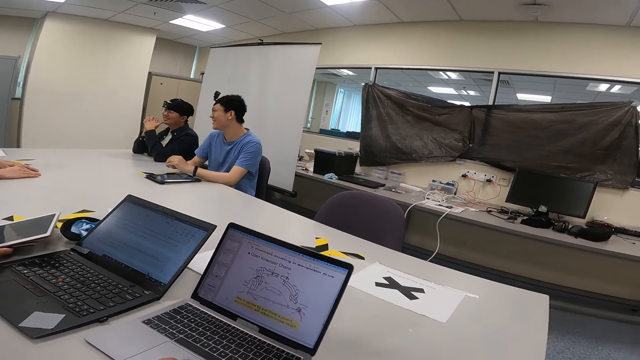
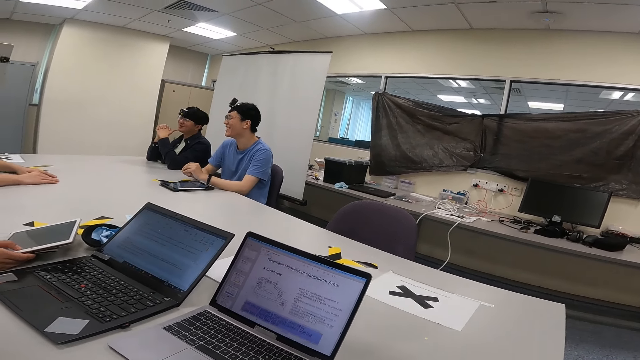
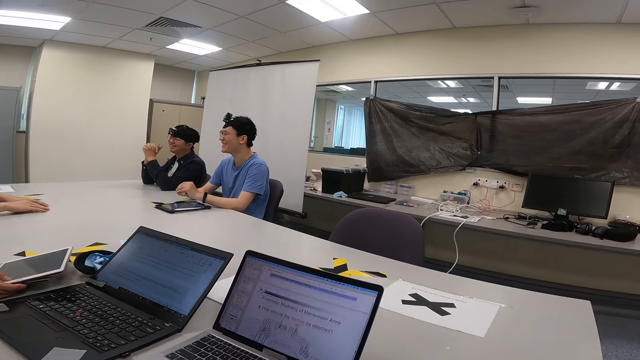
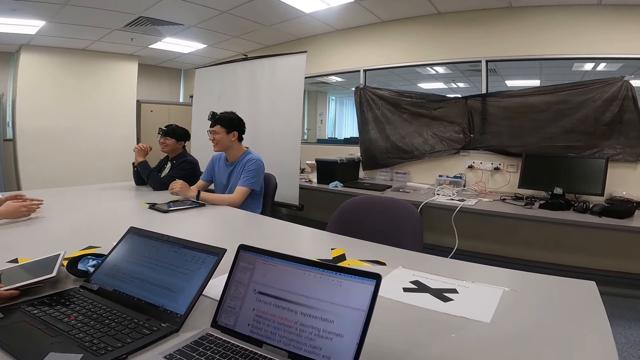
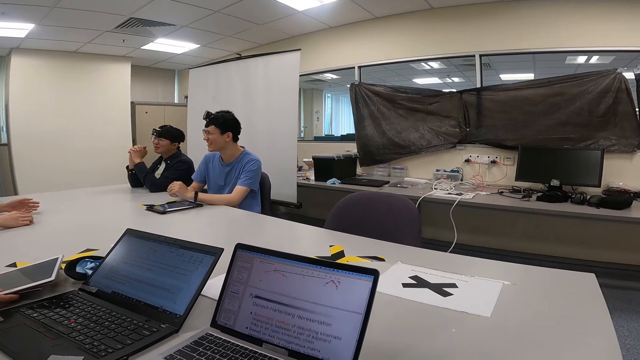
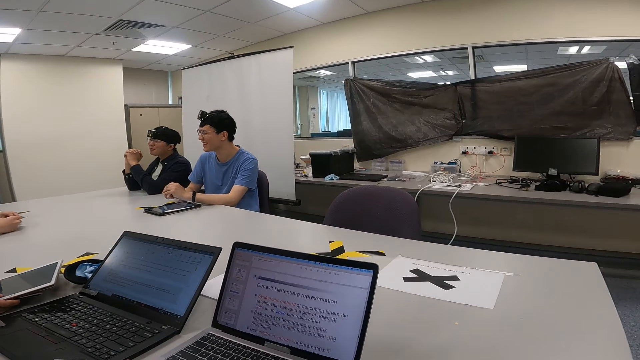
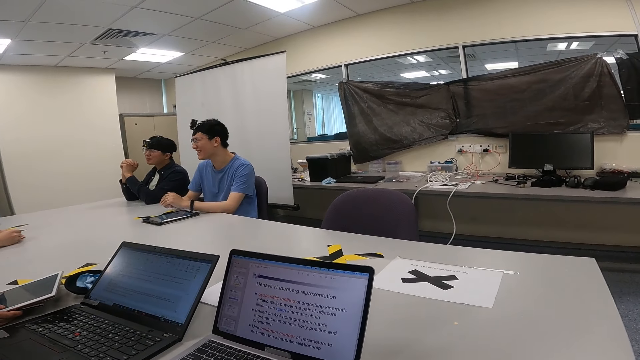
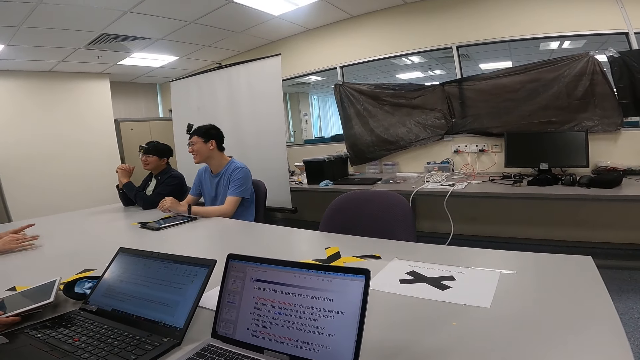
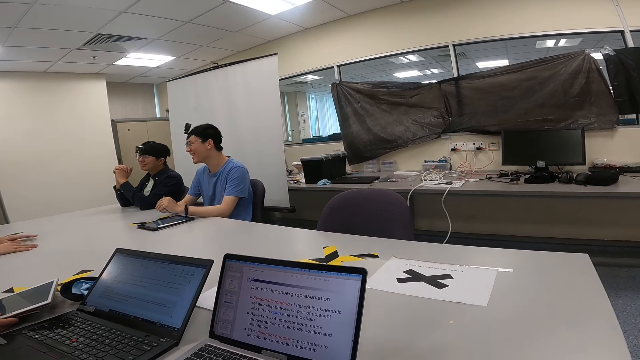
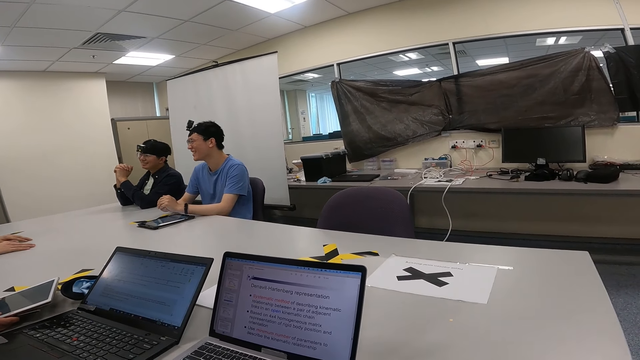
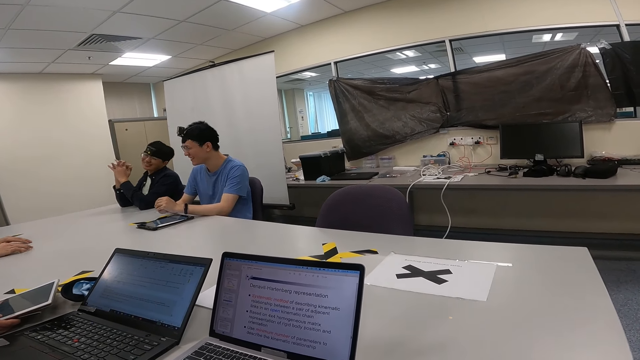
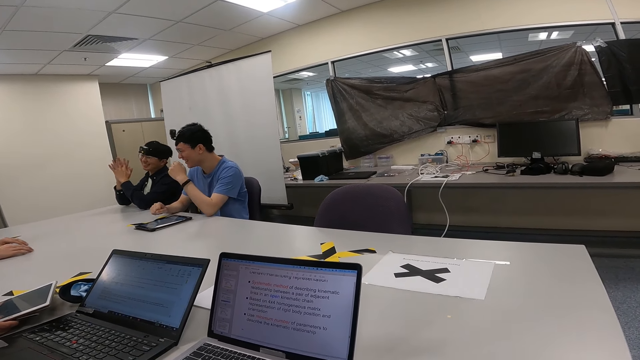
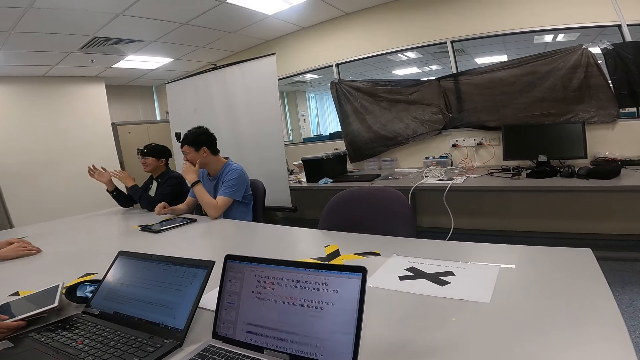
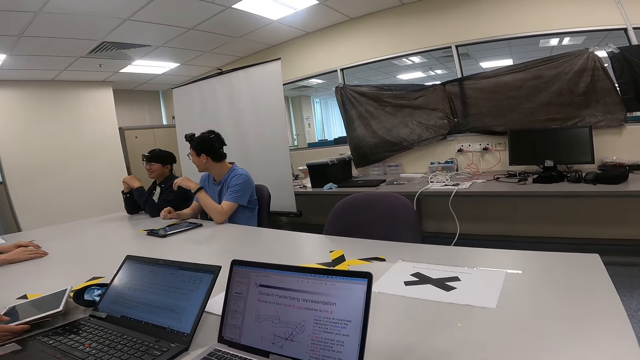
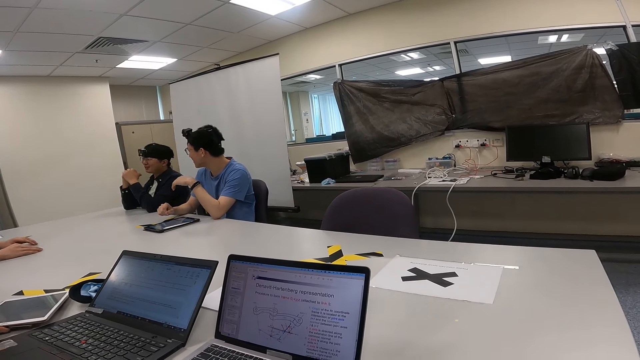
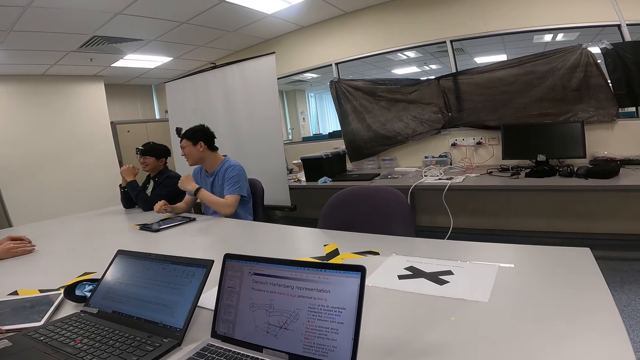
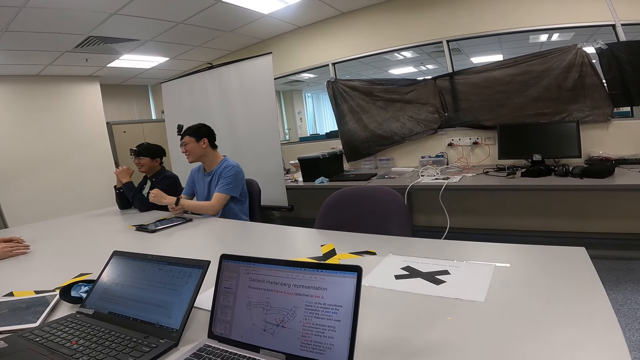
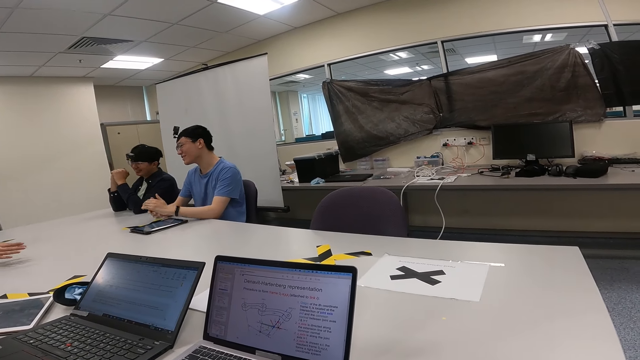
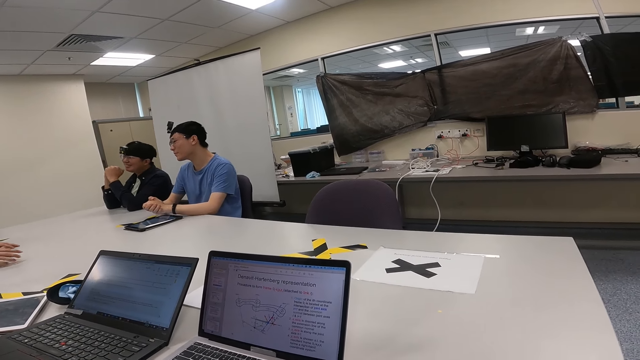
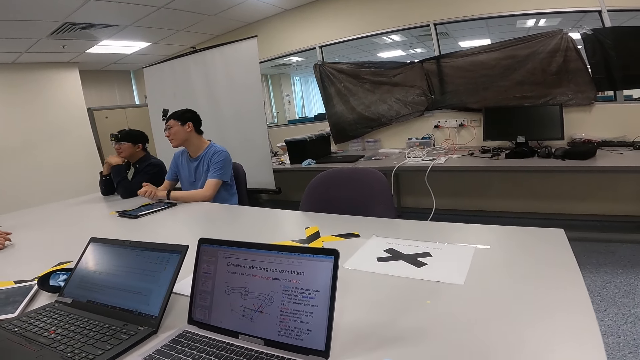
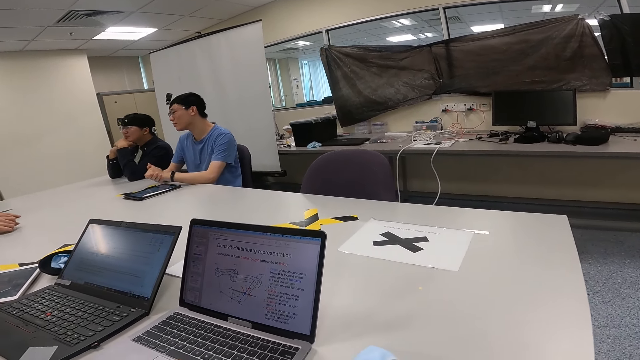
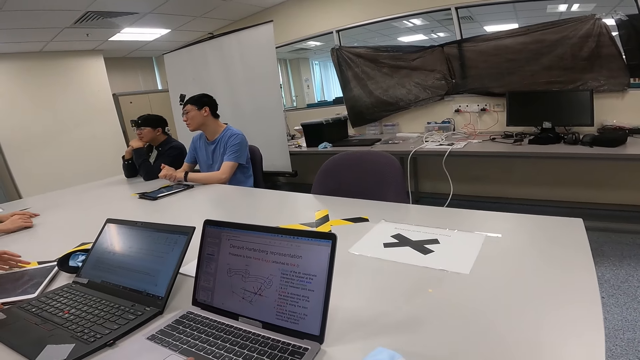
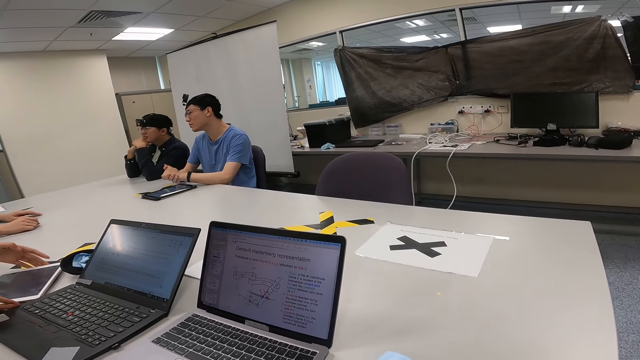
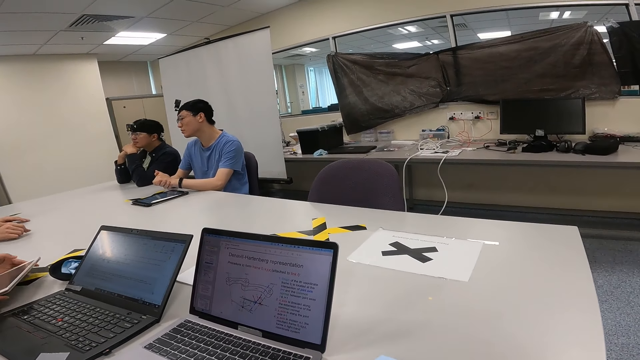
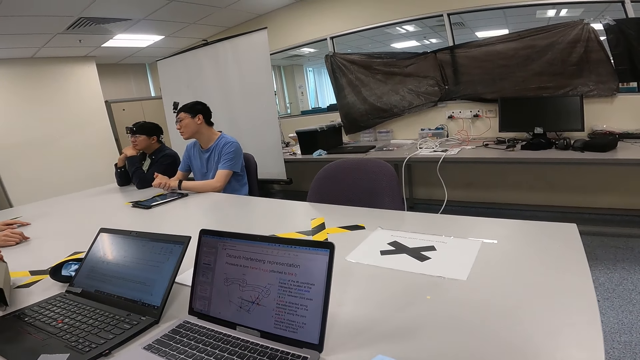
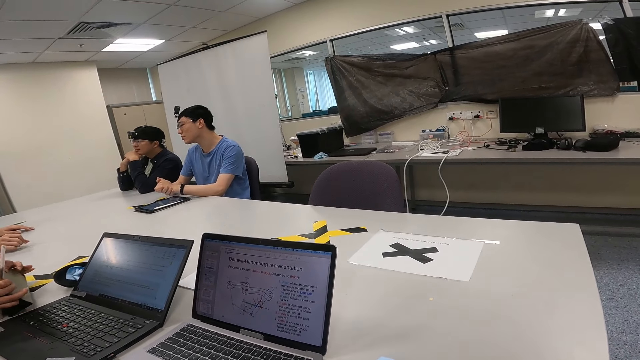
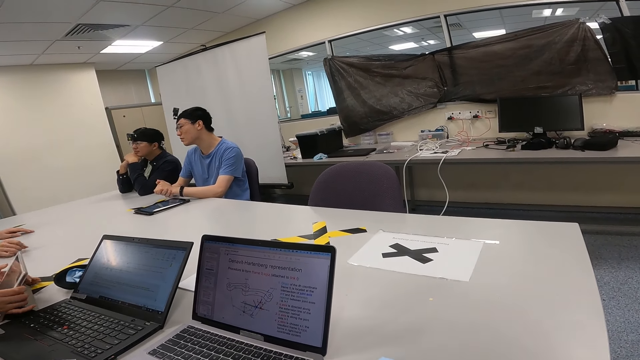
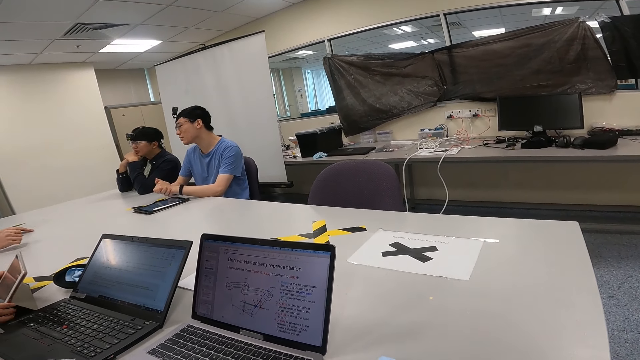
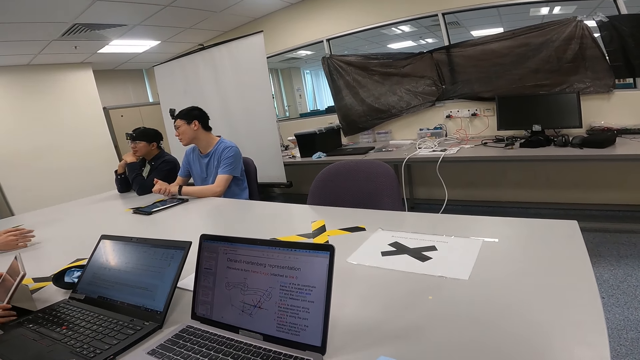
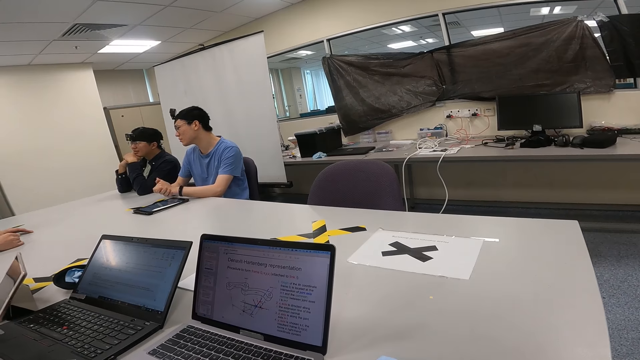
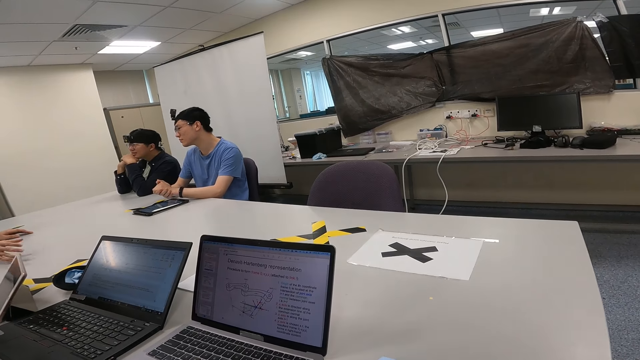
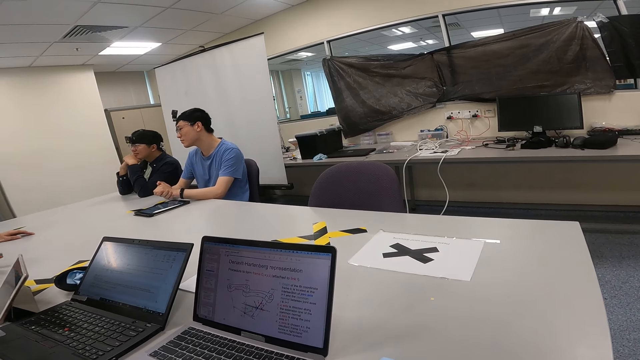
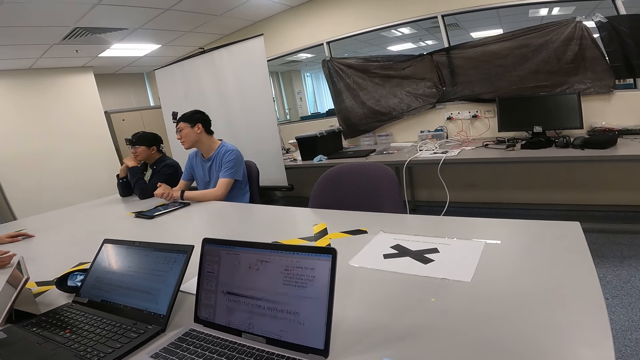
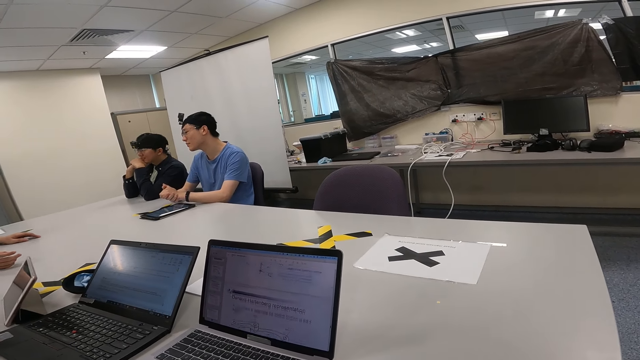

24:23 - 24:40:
A person moves the hand on the table. Another person moves the hand while talking. Another person touches the chin, moves the hand from the chin, shakes the hand and puts the hands together. Another person puts the tablet on the table. The first person moves the hand on the table while talking.

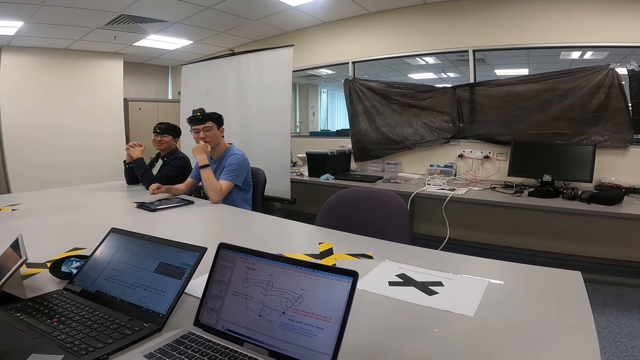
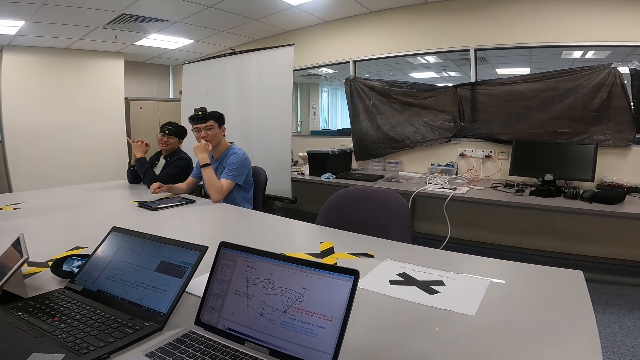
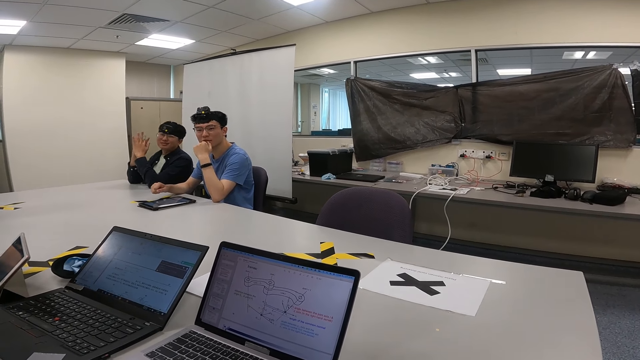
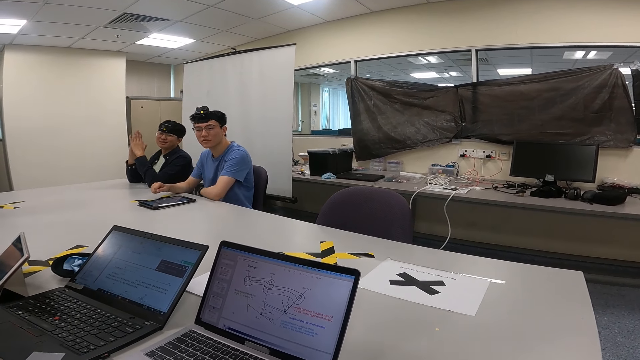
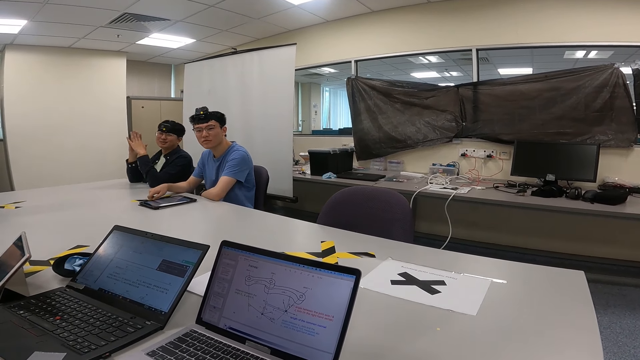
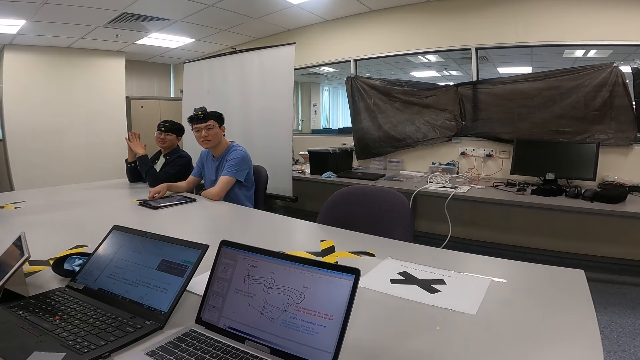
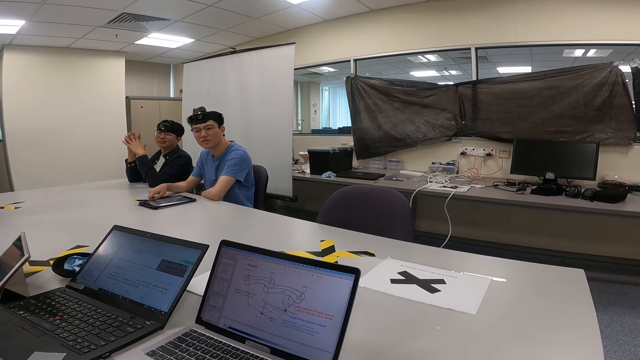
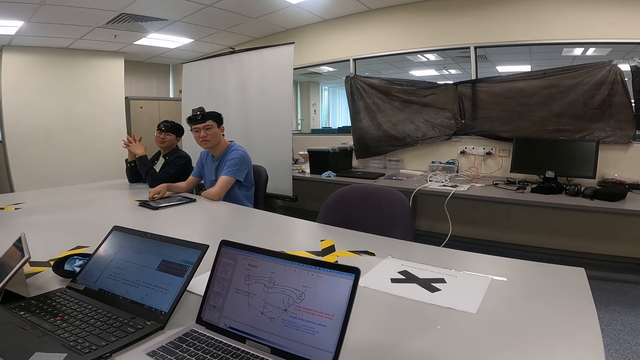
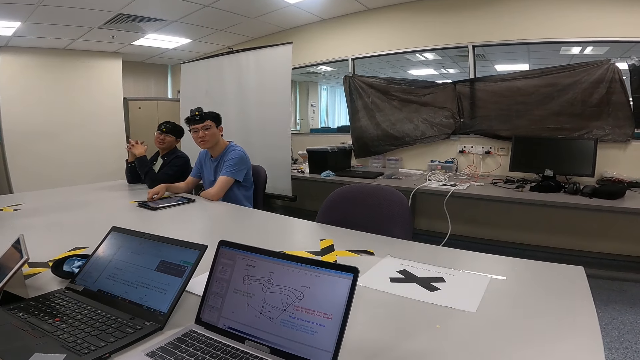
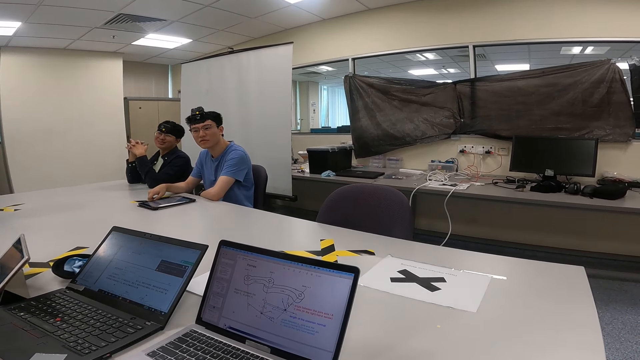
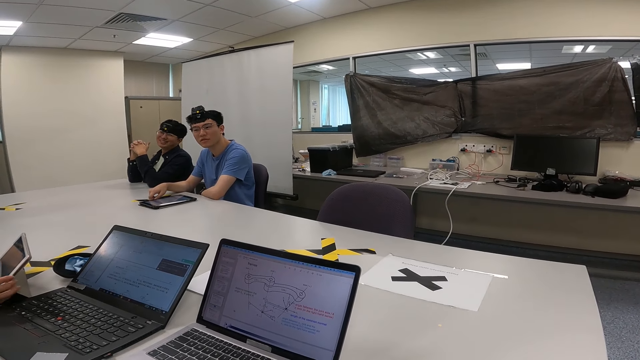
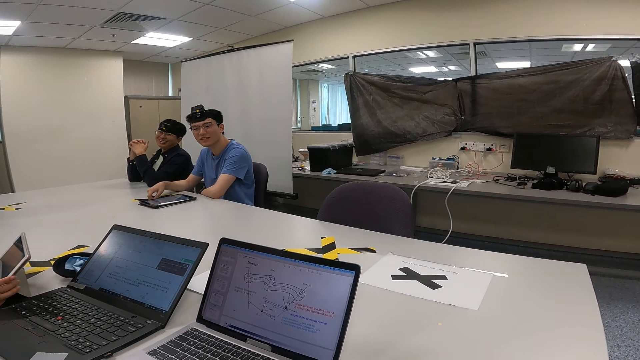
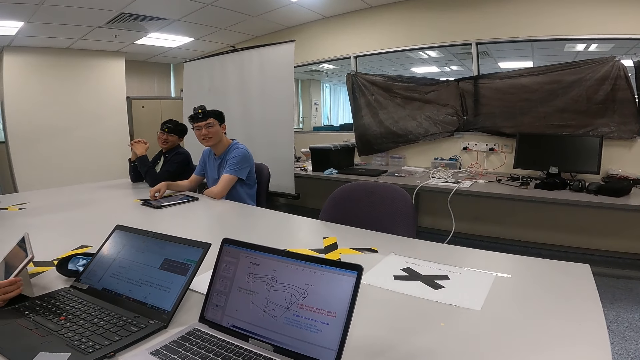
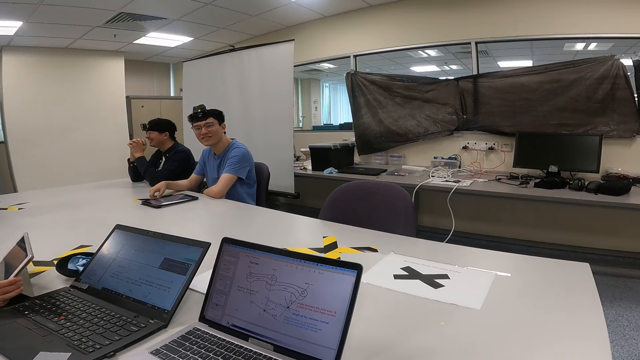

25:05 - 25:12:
A person moves the hand on the table. Another person holds the tablet.
